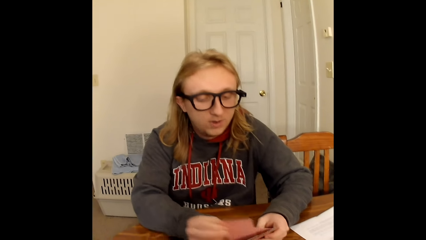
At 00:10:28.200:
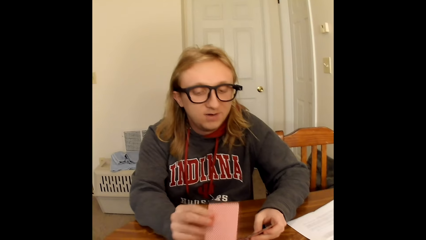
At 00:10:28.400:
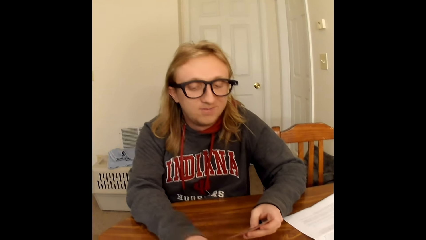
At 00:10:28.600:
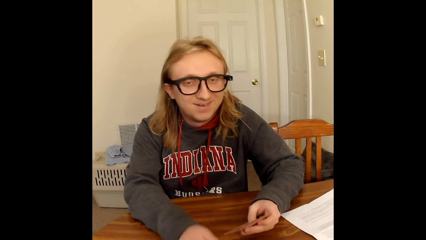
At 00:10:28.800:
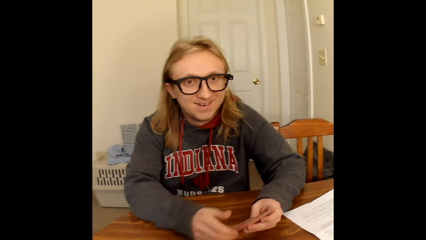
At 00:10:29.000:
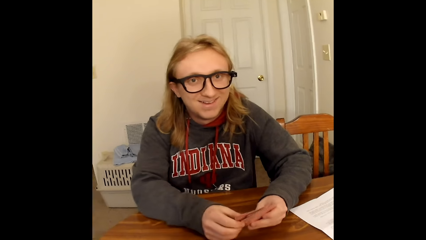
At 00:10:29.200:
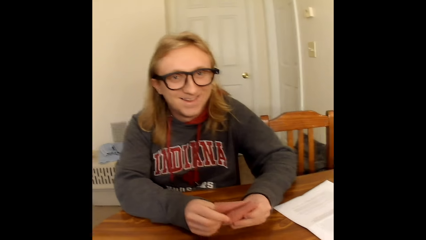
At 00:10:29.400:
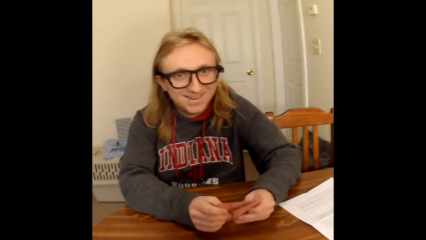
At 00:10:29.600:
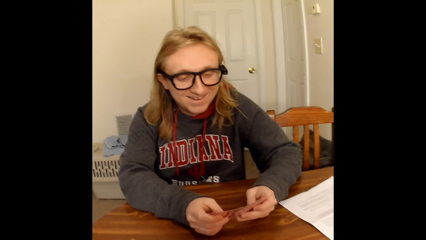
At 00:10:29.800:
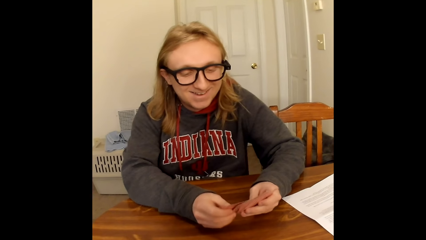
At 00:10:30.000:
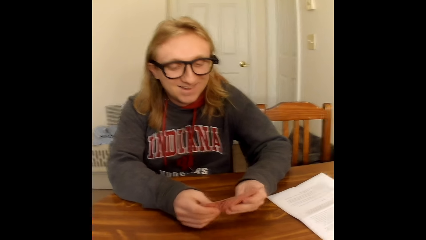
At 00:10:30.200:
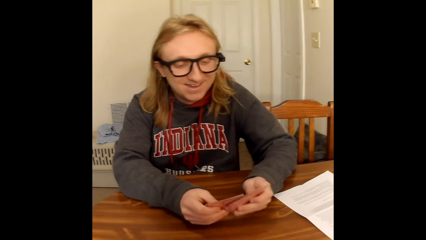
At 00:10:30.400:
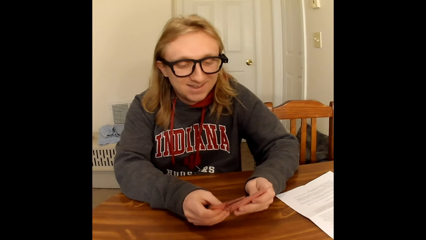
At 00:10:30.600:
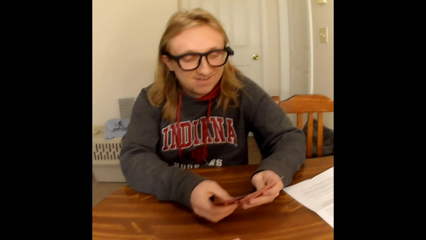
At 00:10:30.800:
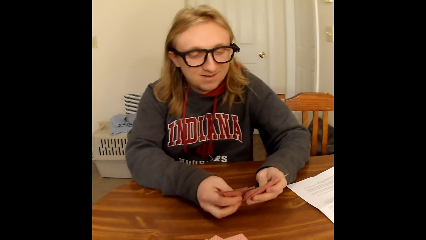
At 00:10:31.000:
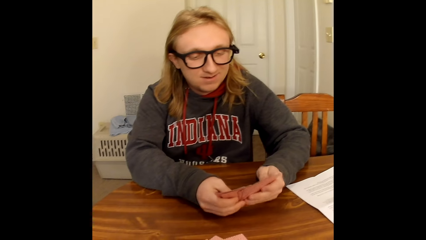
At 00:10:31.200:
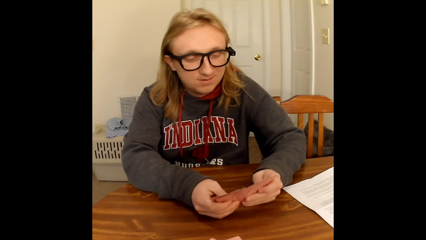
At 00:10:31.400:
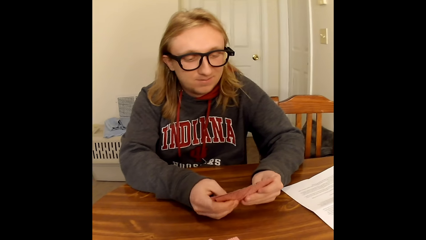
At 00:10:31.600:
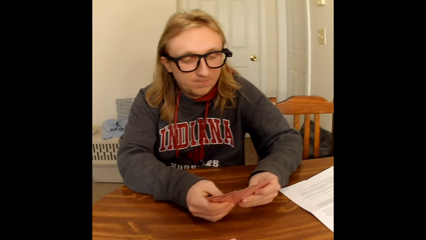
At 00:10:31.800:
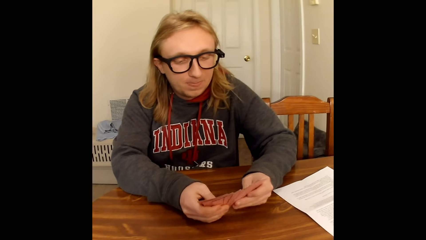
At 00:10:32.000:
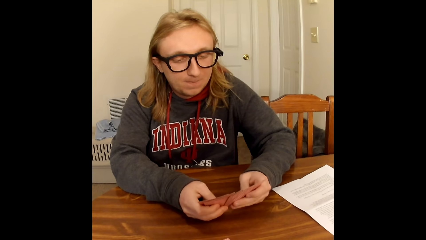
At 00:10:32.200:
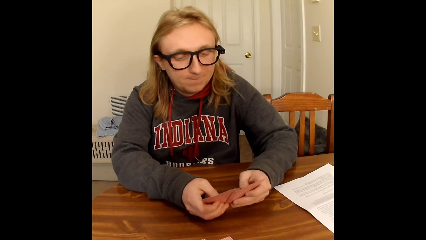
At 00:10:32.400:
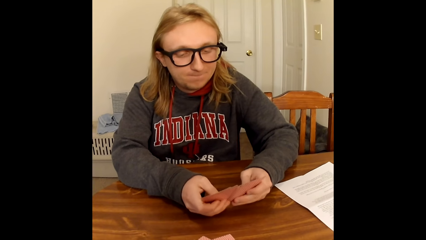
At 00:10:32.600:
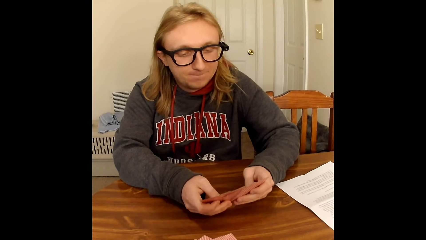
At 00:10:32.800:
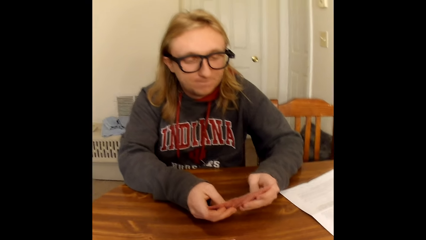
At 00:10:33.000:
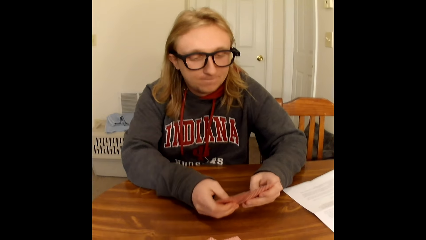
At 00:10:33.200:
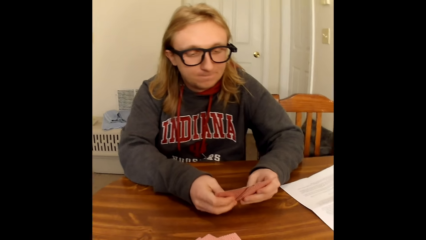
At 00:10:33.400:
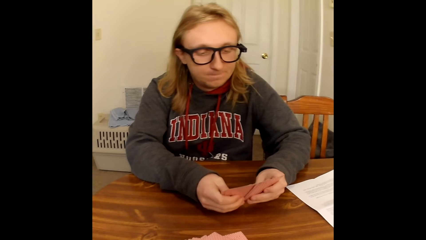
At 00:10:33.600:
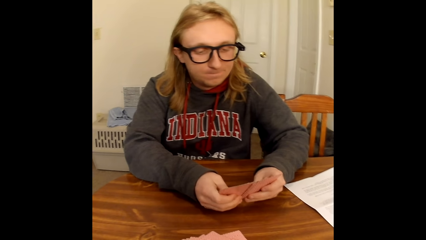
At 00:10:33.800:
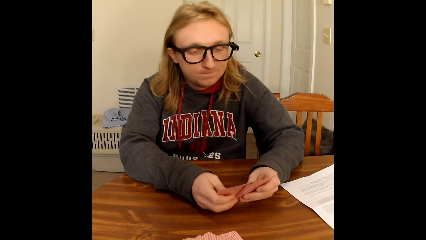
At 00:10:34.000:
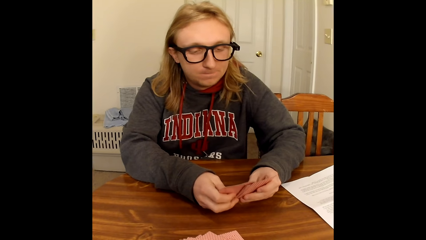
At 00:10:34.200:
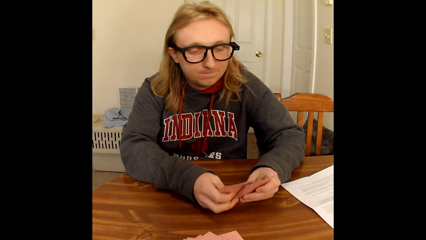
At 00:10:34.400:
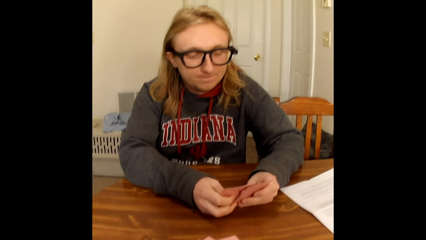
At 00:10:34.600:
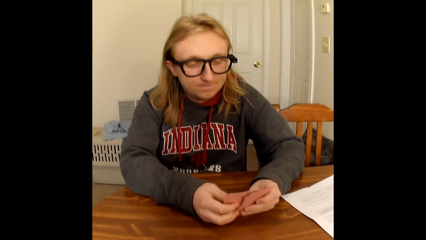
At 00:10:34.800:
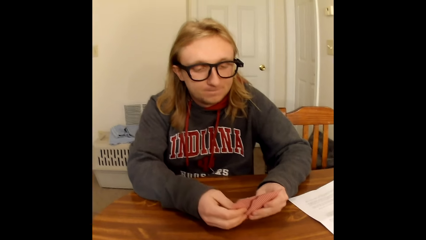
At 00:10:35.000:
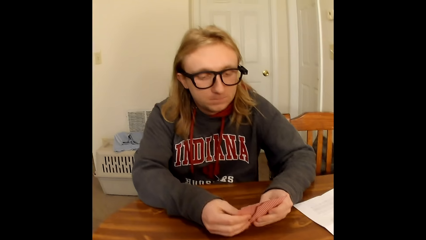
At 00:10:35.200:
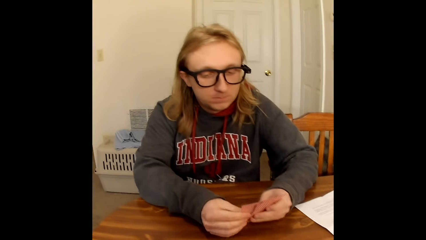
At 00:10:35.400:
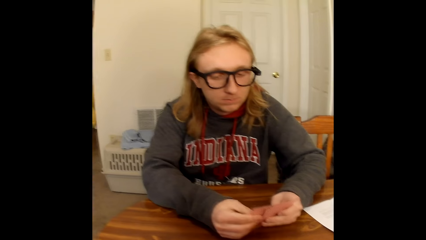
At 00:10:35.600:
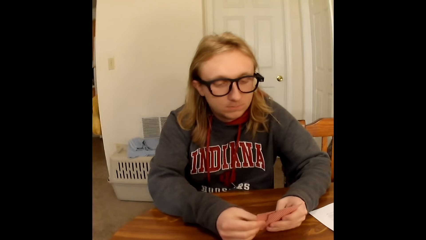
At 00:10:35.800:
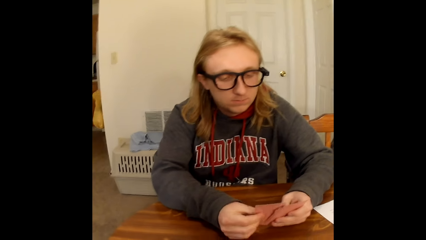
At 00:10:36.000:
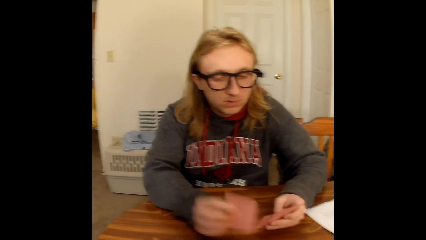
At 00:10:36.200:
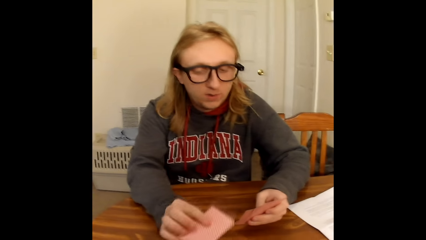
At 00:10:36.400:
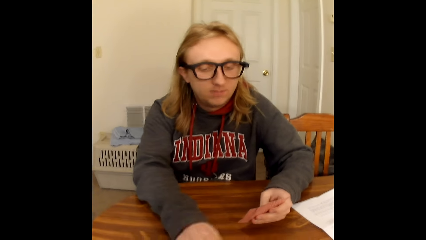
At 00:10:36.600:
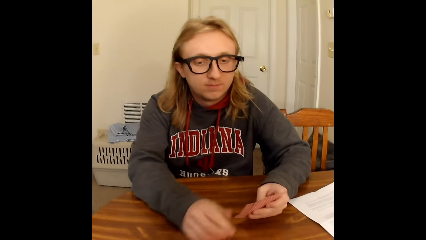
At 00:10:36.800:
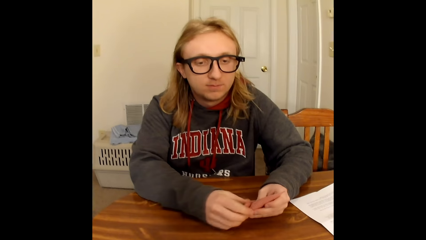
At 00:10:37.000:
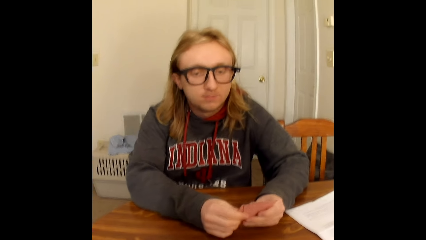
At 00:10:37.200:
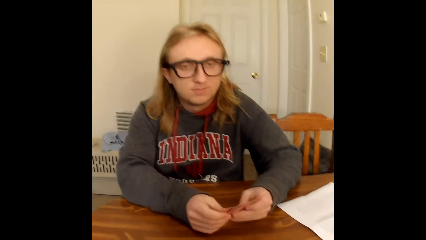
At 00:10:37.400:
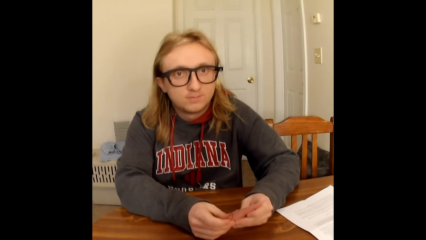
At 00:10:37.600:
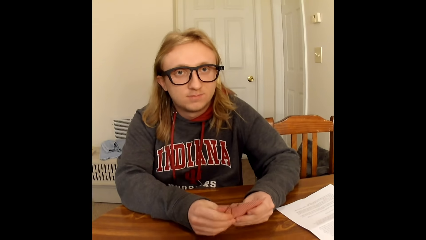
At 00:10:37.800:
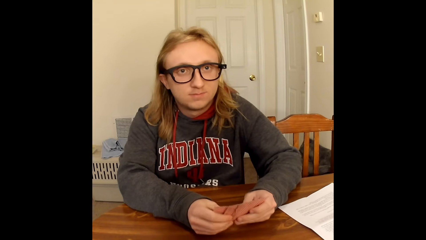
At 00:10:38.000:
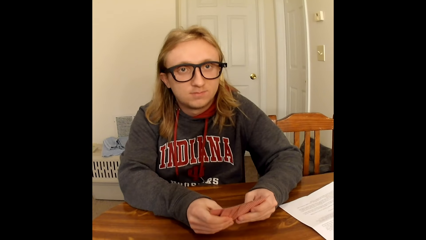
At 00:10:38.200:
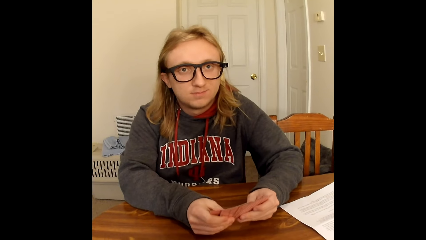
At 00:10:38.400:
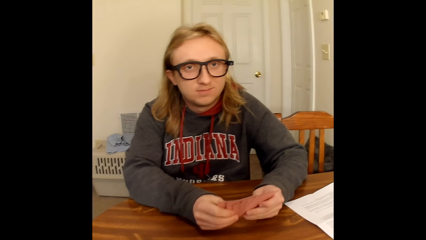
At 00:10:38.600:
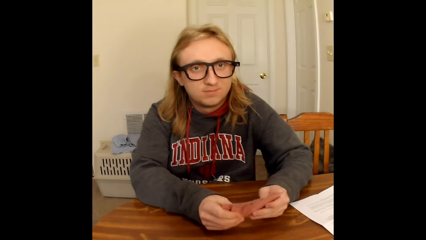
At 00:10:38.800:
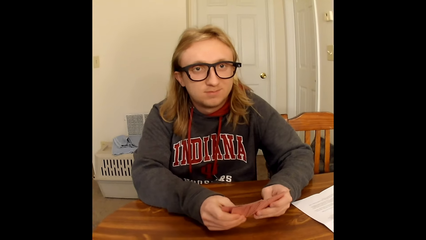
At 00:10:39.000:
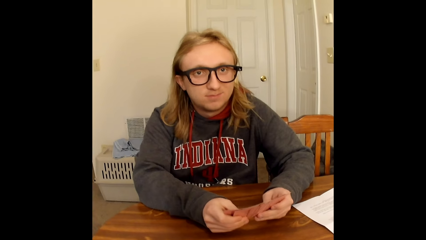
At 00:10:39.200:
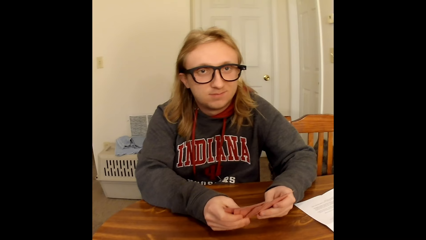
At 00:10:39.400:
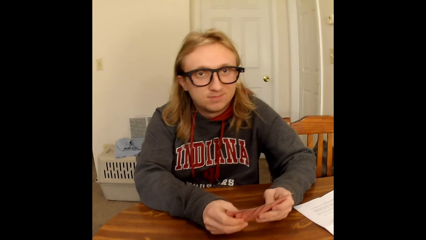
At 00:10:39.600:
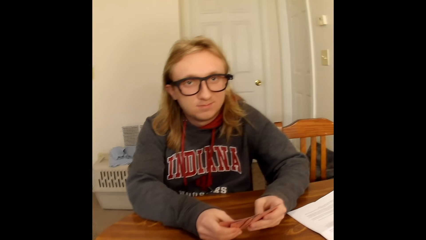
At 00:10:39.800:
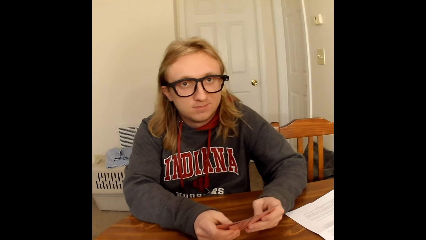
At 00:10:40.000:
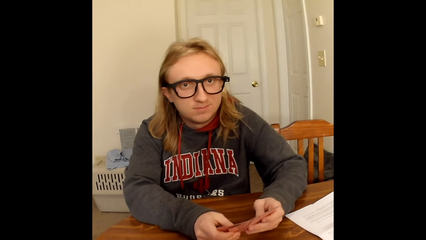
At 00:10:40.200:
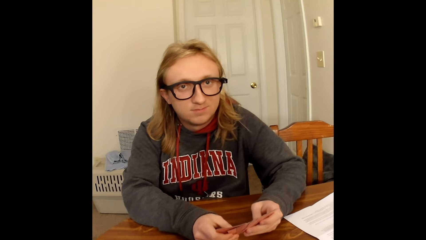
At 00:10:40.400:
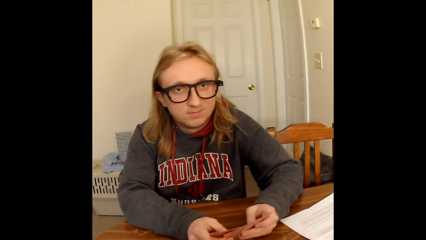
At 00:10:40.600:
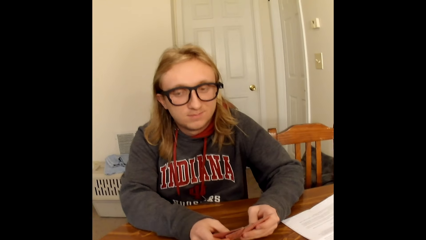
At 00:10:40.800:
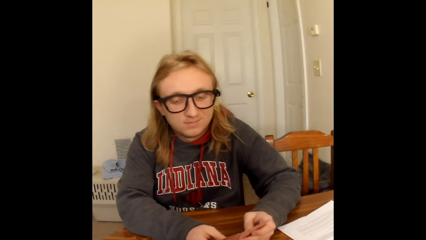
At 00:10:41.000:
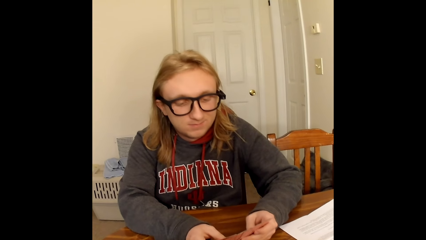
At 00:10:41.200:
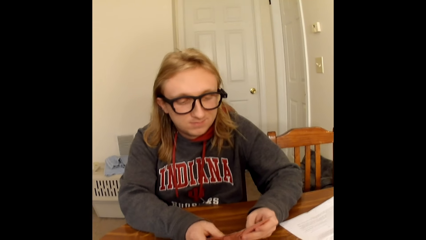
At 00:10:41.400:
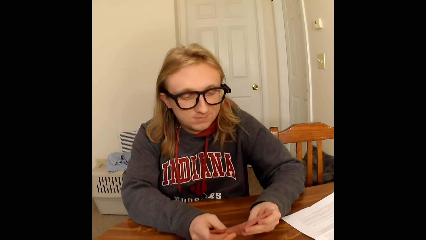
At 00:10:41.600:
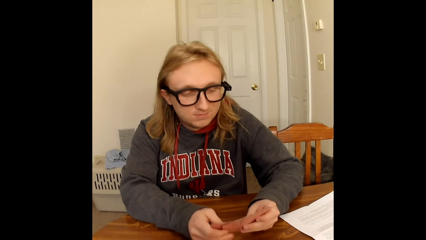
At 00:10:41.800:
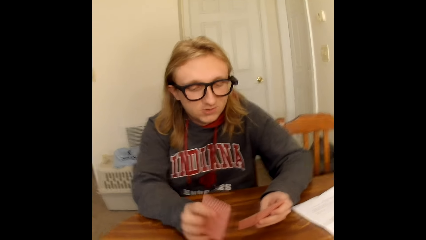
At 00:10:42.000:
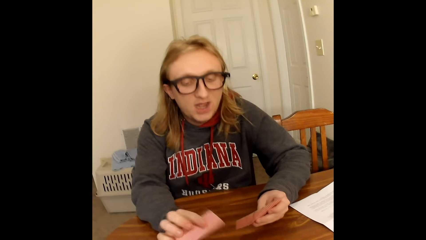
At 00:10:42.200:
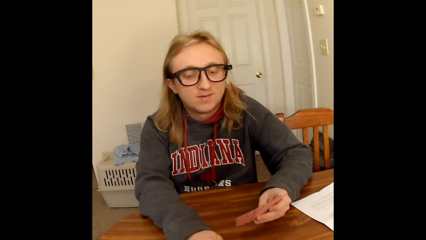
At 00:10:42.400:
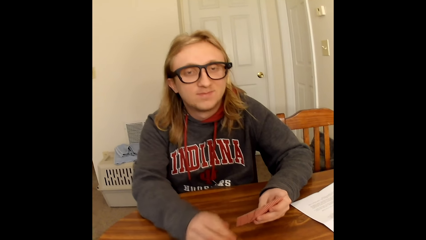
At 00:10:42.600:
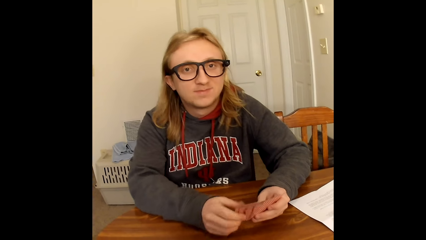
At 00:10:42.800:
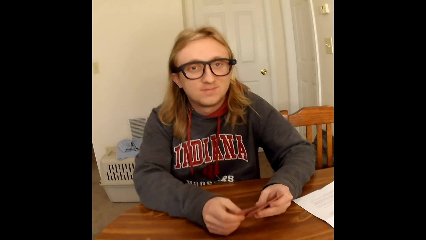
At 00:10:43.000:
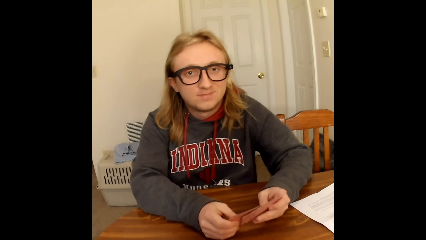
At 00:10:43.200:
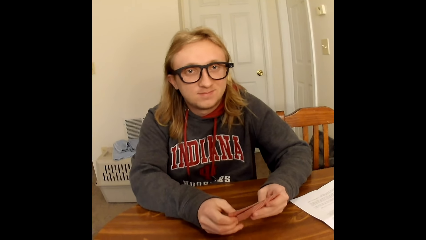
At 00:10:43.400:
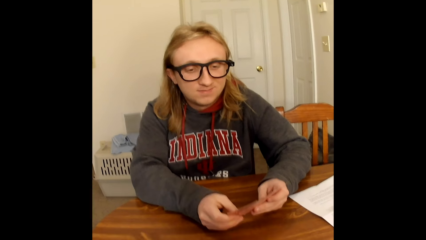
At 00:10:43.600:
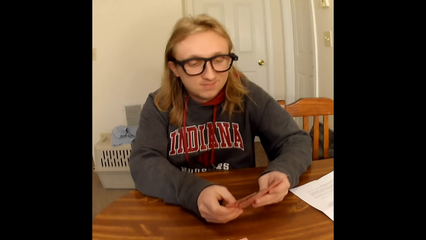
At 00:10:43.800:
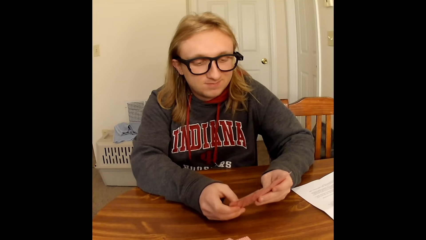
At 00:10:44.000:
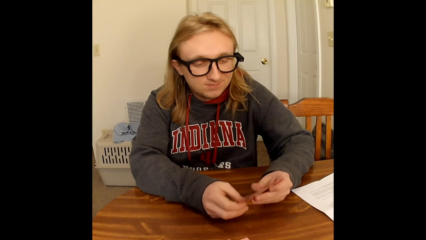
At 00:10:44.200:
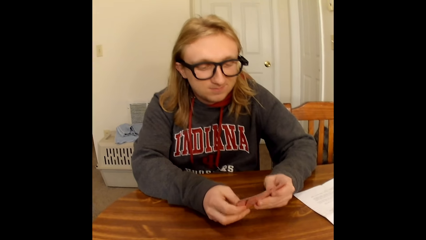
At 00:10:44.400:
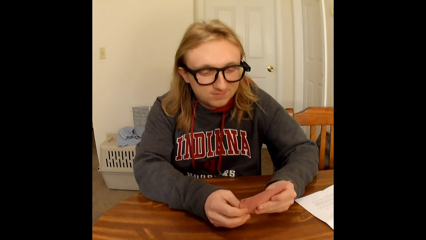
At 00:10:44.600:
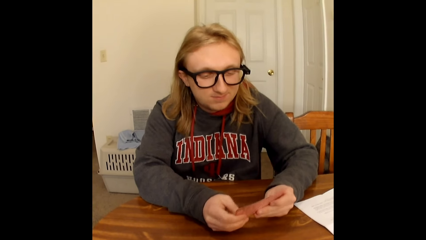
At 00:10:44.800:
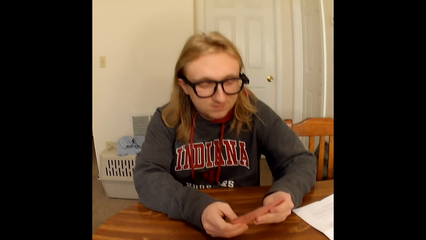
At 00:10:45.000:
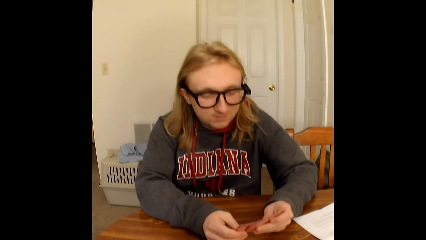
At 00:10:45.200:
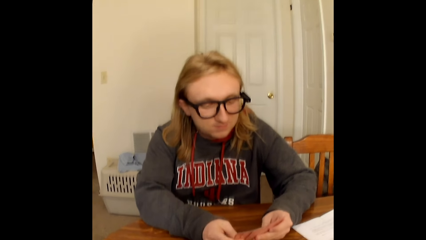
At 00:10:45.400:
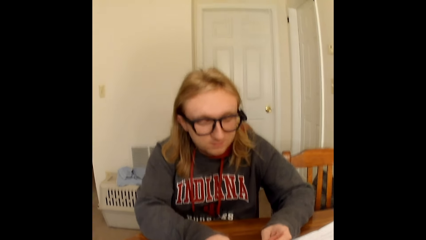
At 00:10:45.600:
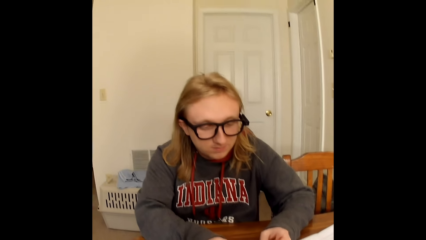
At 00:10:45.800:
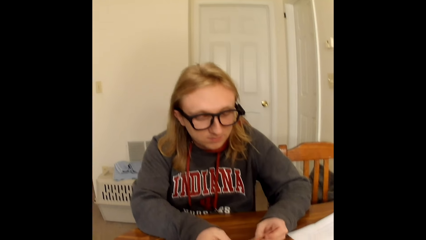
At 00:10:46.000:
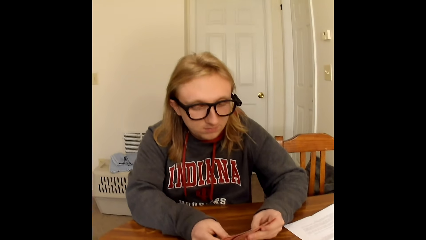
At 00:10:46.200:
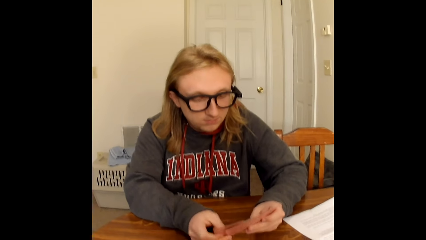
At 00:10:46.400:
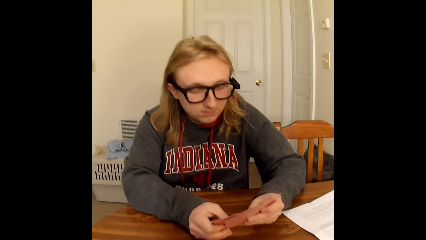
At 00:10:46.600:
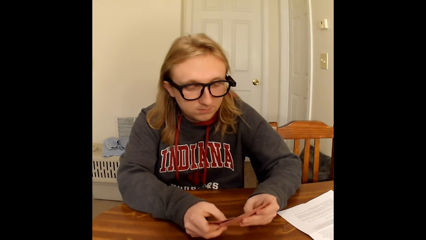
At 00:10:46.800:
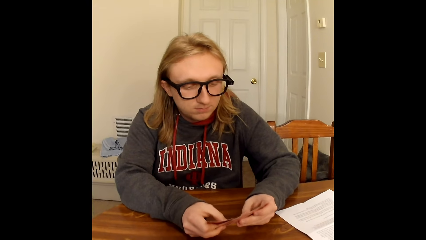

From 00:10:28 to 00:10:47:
A man places a card from the cards in his hands on the table with his right hand. The man holds the cards in his left hand with both hands. The man shuffles through the cards in his hands with his thumbs. The man places a card from the cards in his hands on the table with his right hand. The man holds the cards in his left hand with both hands. The man shuffles through the cards in his hands with his thumbs. The man places a card from the cards in his hands on the table with his right hand. The man holds the cards in his left hand with both hands. The man shuffles through the cards in his hands with his thumbs.
